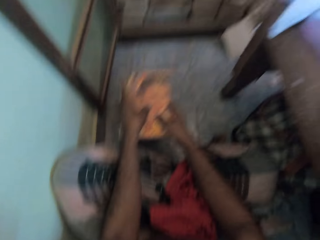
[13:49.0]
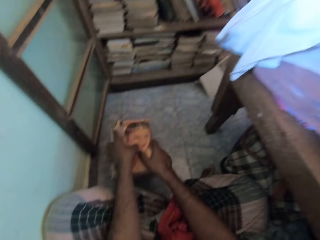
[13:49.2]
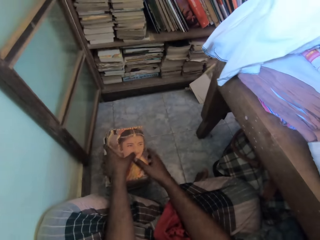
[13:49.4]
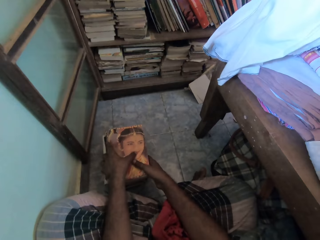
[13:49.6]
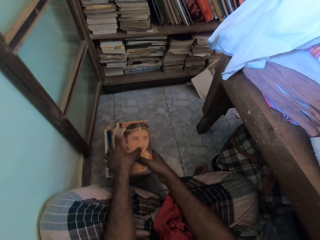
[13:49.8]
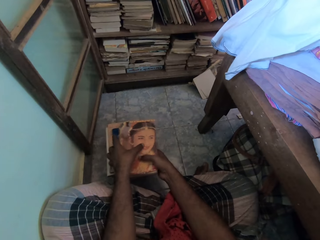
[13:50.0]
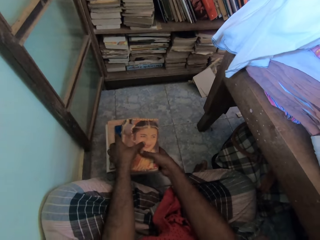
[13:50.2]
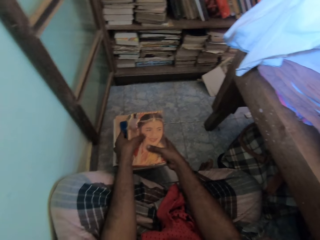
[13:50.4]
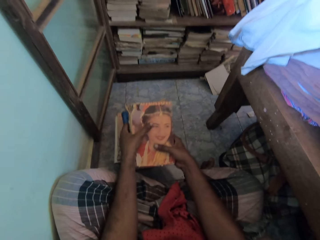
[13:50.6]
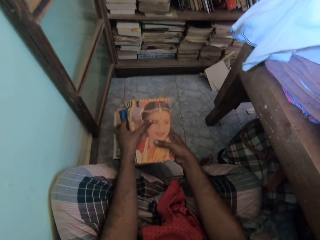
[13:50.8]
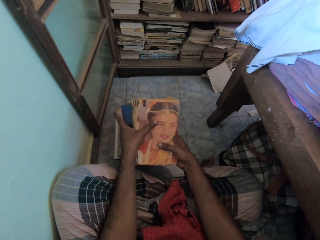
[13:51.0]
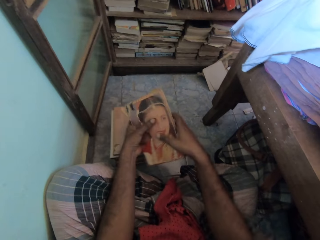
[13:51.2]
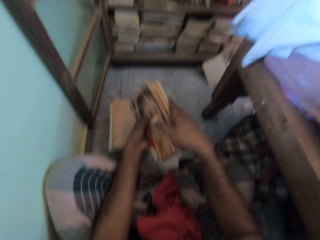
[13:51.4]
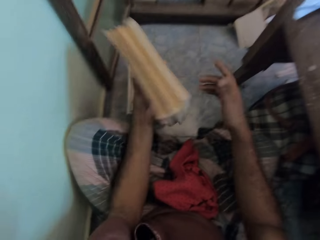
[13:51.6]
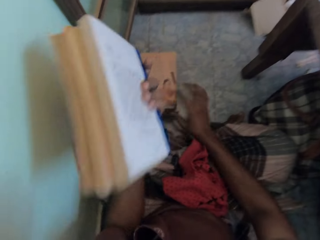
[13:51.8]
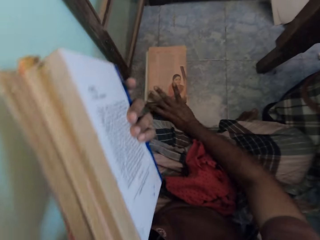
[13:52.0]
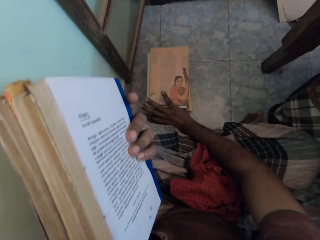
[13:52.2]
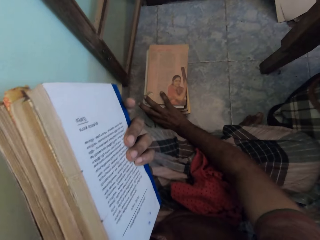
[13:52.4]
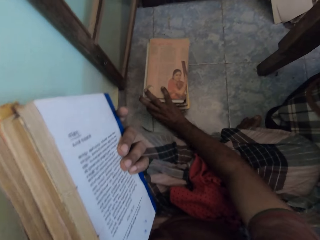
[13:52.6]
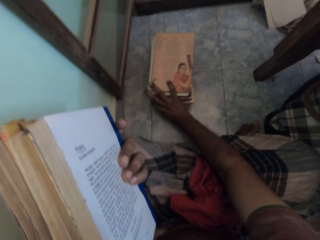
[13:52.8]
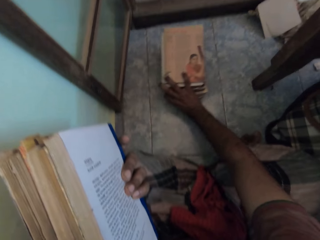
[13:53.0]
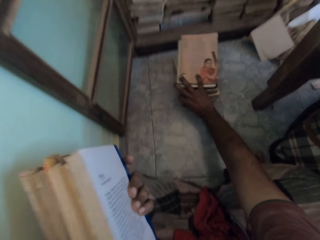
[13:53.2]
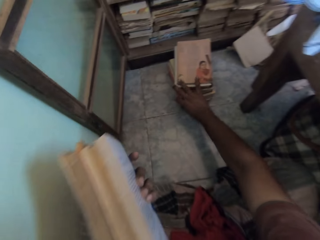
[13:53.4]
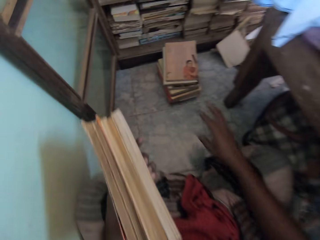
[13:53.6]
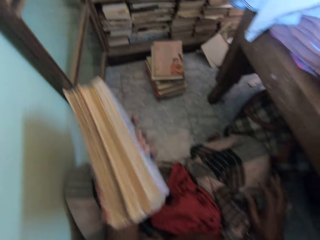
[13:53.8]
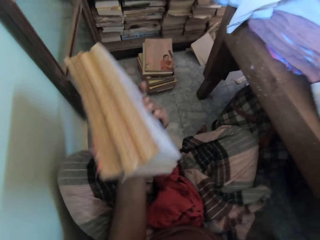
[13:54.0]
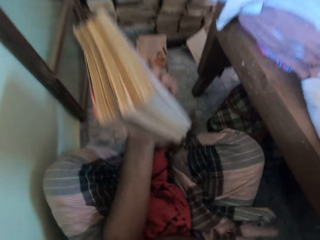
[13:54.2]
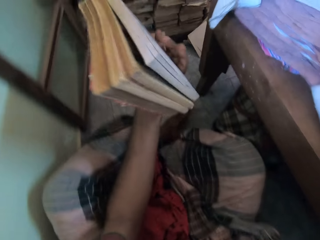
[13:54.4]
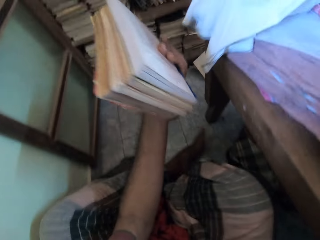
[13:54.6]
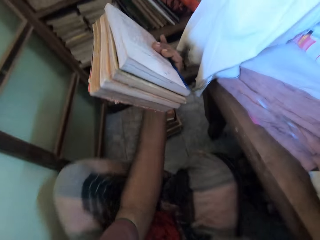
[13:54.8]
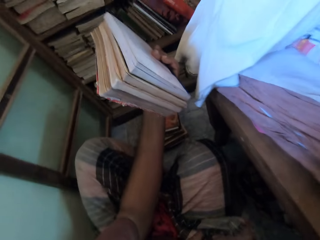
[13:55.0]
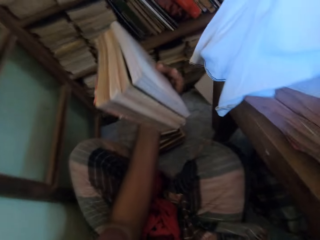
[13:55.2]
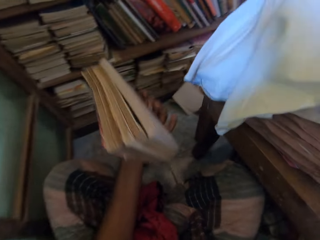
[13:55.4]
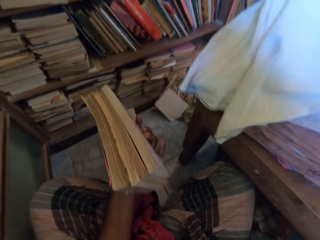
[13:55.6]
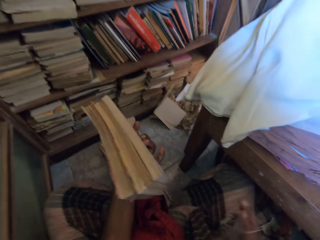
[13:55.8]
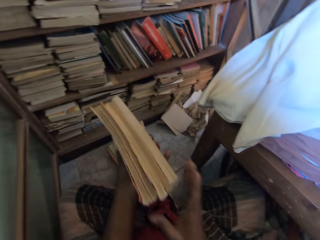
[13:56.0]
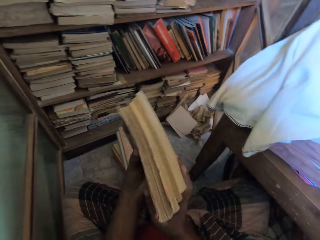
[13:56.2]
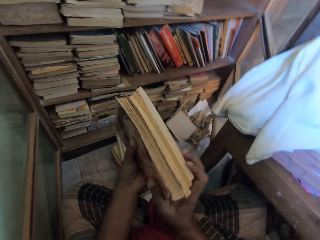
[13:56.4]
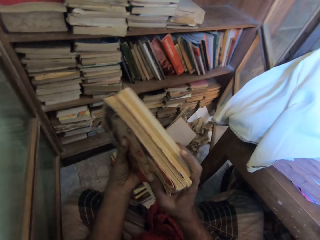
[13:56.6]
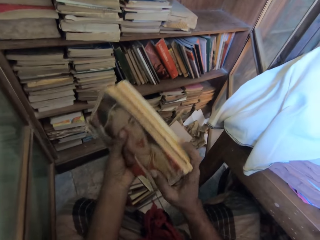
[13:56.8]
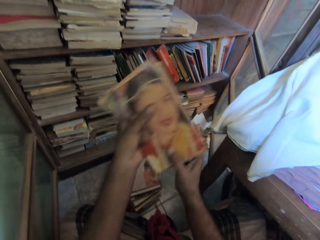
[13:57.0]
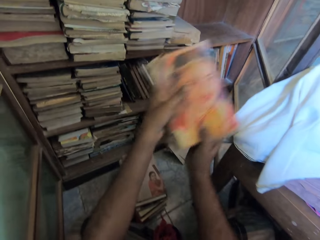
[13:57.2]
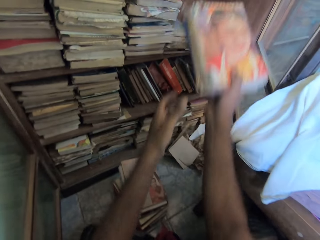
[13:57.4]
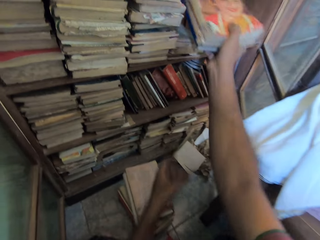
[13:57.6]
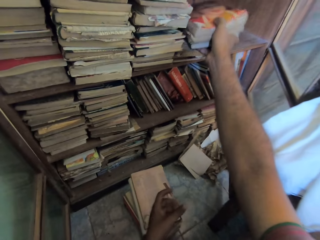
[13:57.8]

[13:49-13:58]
The camera wearer puts the book on top of the pile of books. They take the books. They move the books on the floor aside. They move on the floor.

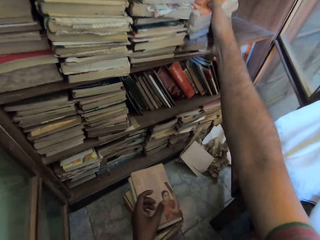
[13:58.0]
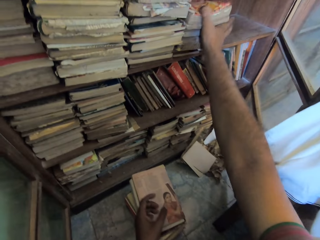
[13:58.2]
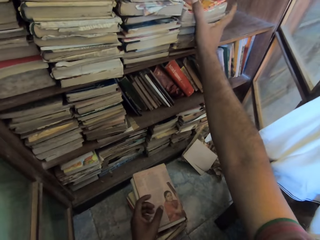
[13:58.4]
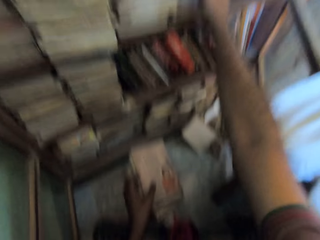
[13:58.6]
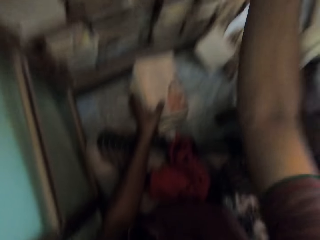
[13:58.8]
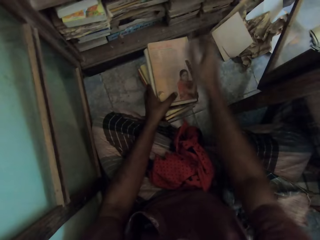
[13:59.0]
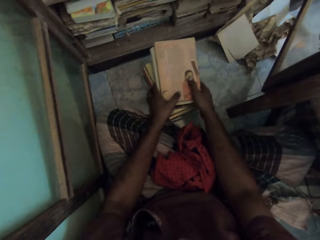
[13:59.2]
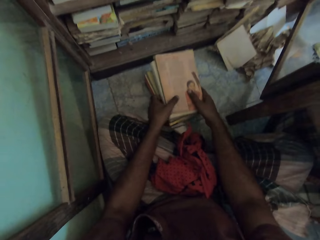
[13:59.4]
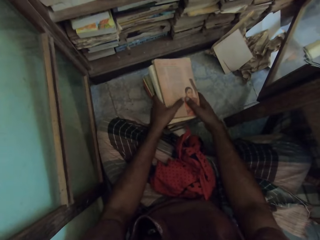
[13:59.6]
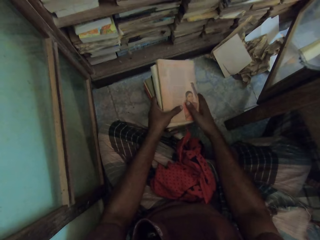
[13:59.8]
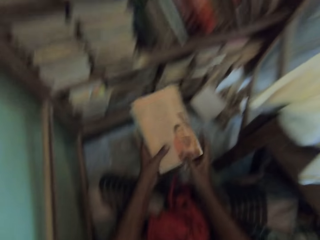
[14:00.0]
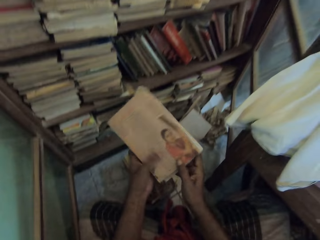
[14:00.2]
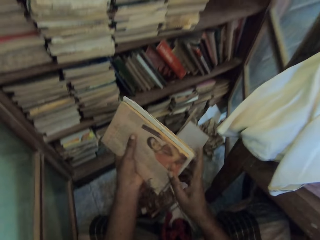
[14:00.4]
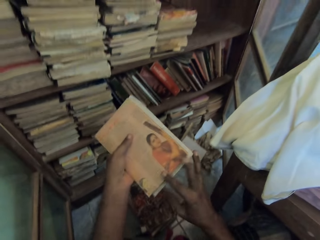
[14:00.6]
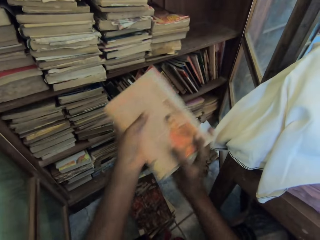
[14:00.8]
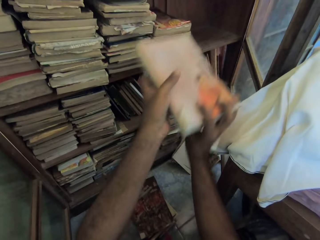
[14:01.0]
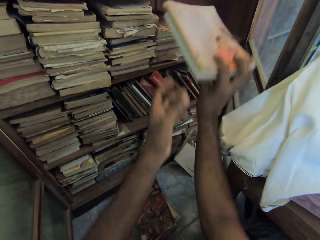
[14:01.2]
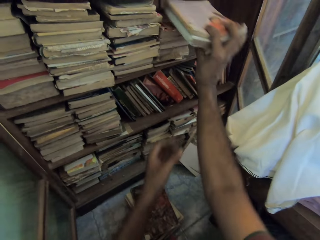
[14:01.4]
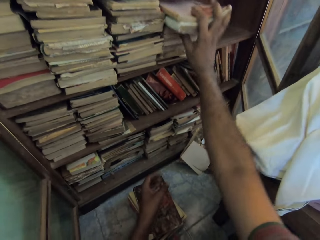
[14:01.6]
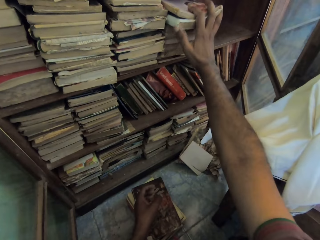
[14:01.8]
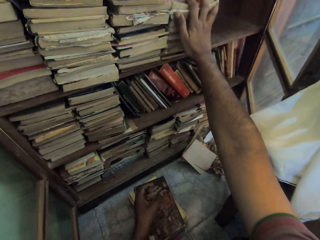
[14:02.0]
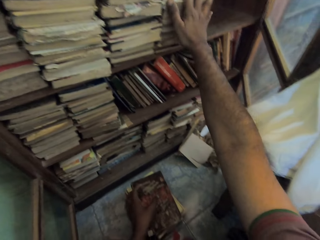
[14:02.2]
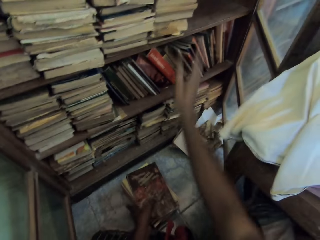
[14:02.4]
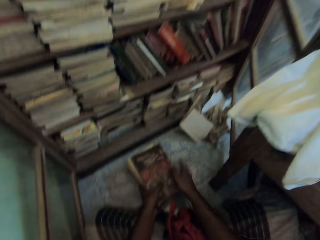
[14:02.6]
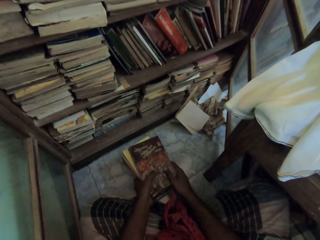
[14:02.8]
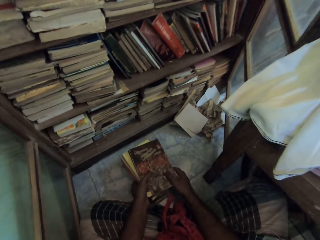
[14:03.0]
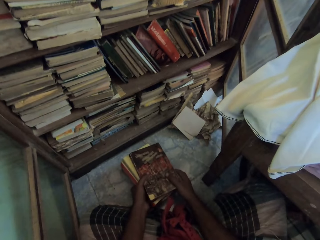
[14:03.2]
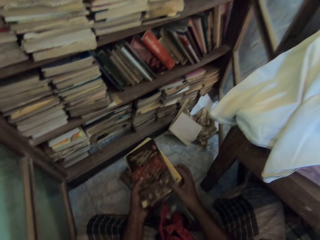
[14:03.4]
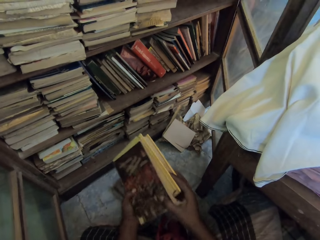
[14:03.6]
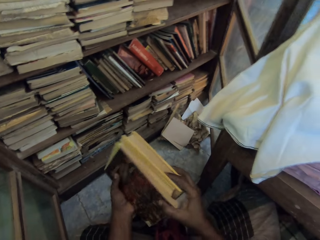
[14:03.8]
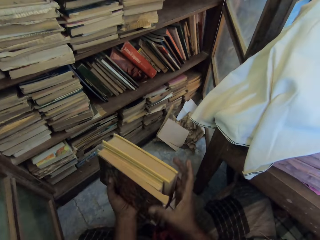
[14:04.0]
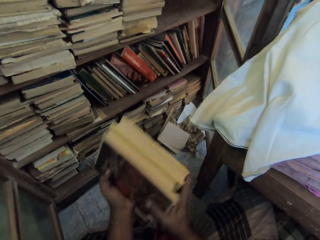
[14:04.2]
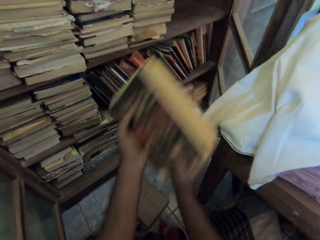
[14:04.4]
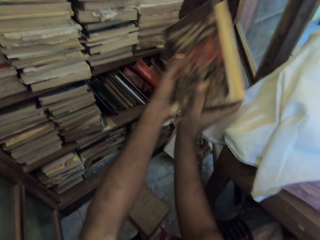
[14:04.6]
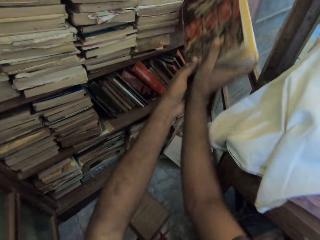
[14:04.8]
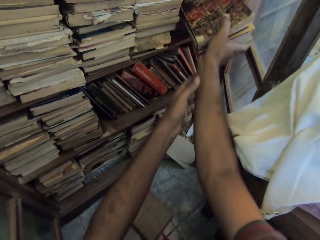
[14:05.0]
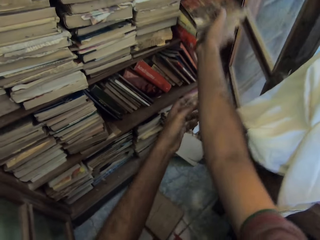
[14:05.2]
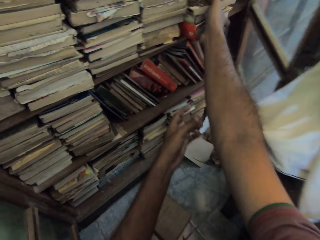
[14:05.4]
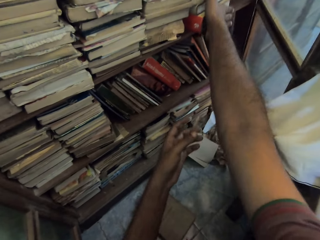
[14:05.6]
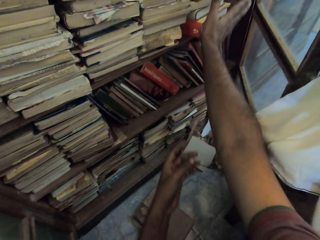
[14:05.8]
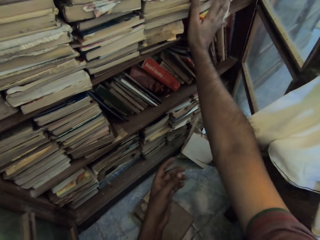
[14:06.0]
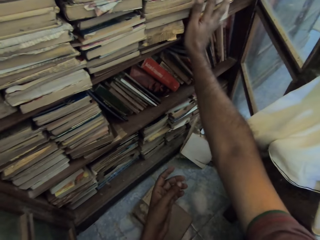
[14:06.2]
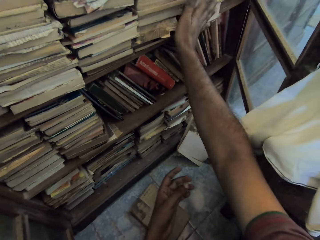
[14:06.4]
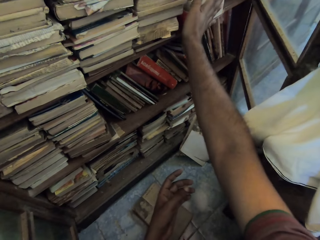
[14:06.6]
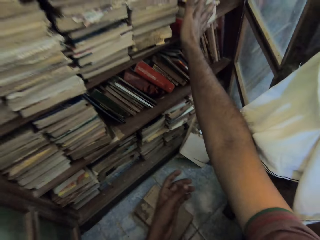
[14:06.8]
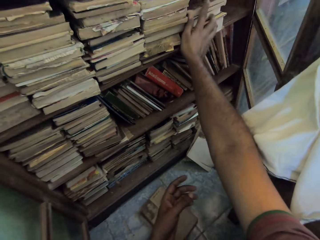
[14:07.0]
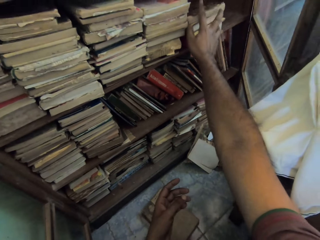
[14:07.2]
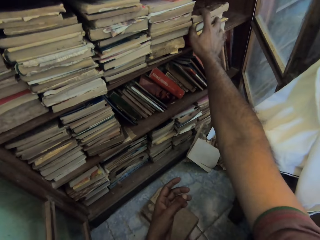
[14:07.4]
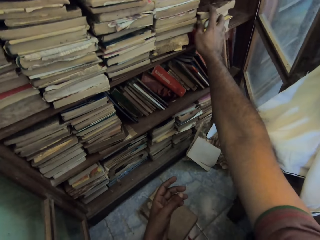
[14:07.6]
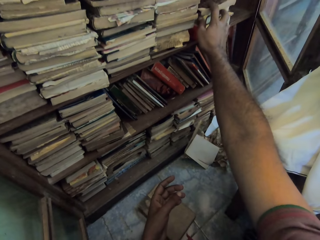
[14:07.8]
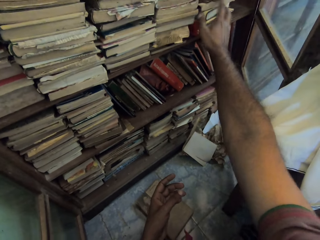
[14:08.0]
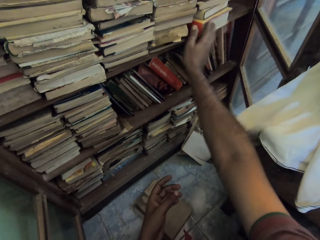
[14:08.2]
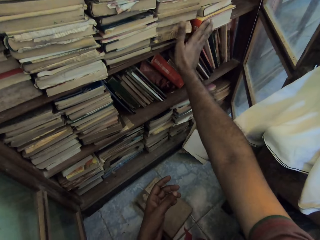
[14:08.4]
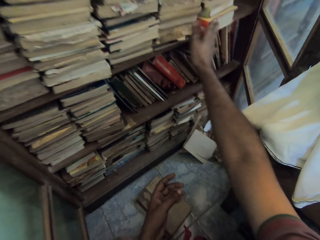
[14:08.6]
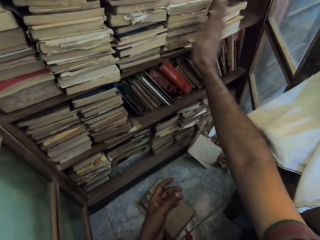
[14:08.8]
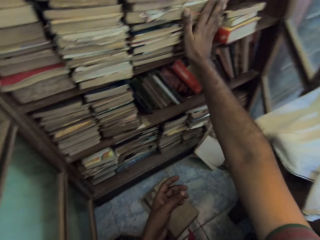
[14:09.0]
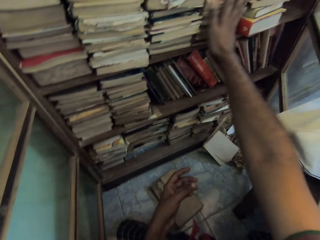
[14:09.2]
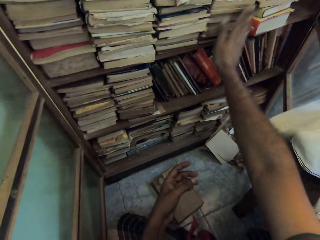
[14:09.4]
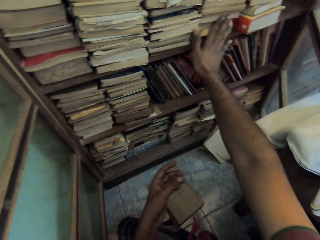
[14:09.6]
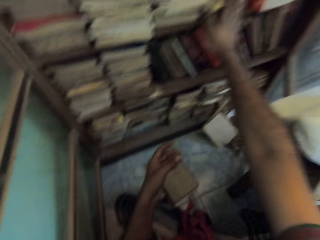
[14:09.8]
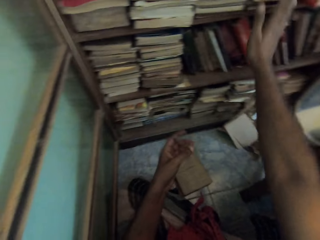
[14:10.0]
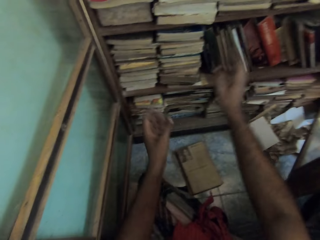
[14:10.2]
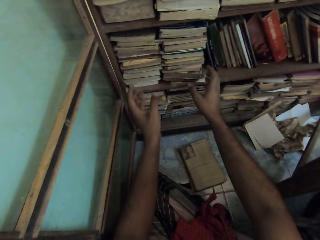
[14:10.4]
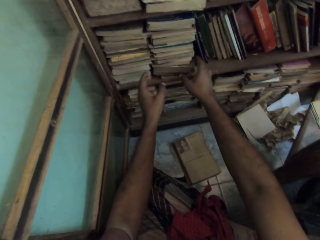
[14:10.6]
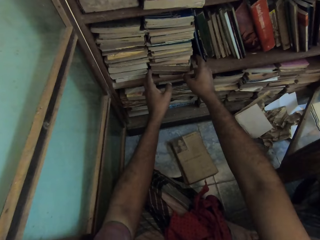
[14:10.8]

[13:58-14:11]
The camera wearer arranges the books on the shelf. They take the books. They arrange the books on the shelf. They take the books. They arrange the books on the shelf.
